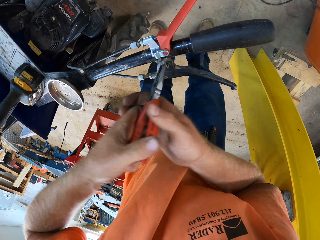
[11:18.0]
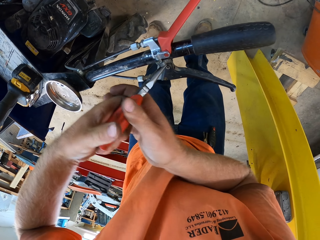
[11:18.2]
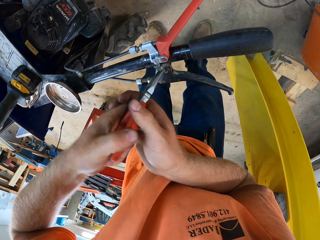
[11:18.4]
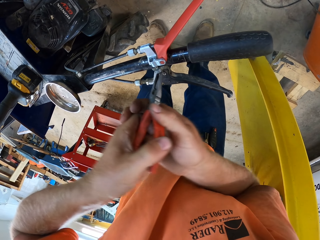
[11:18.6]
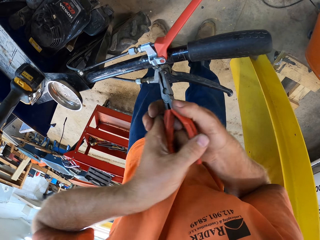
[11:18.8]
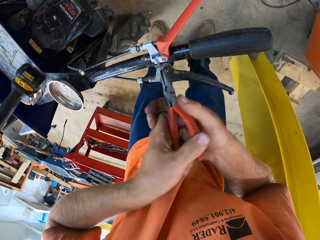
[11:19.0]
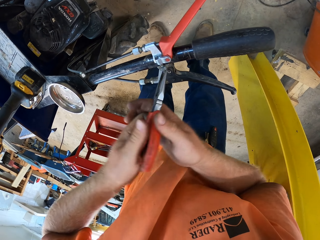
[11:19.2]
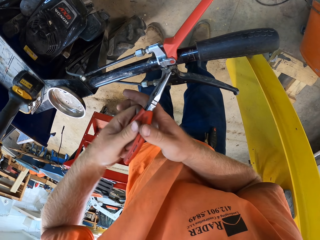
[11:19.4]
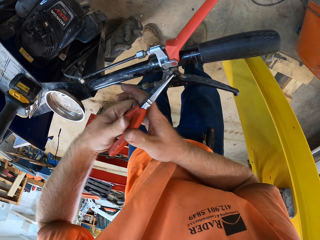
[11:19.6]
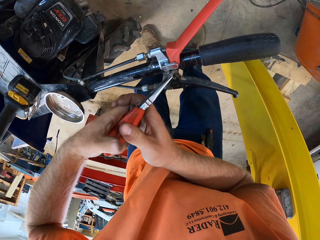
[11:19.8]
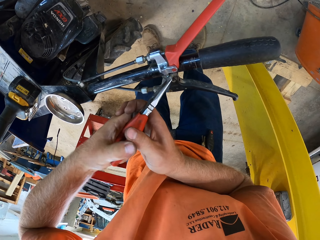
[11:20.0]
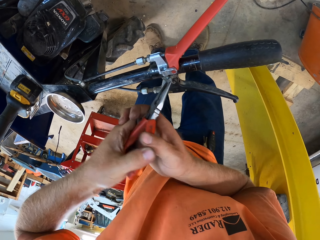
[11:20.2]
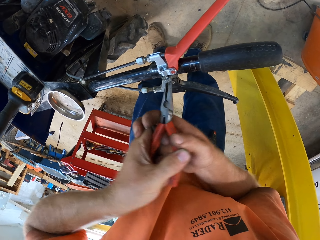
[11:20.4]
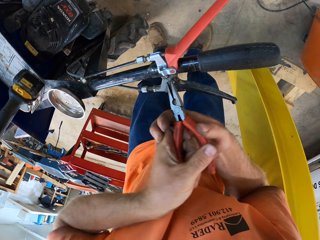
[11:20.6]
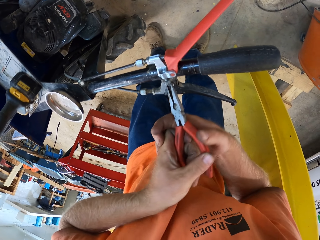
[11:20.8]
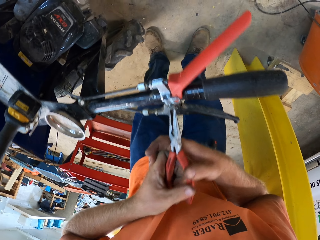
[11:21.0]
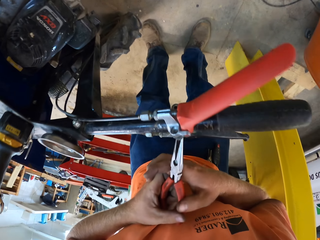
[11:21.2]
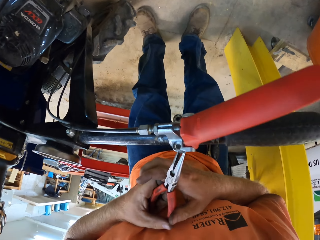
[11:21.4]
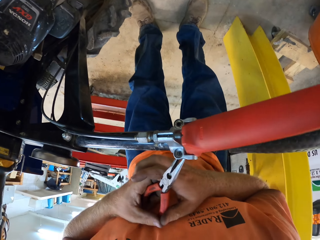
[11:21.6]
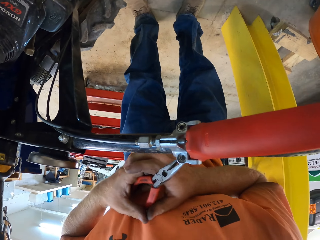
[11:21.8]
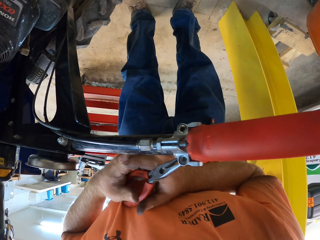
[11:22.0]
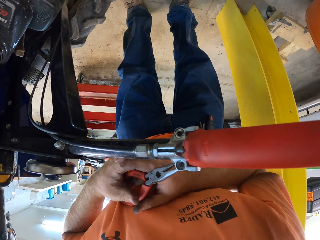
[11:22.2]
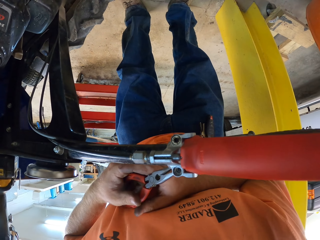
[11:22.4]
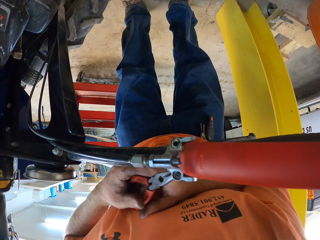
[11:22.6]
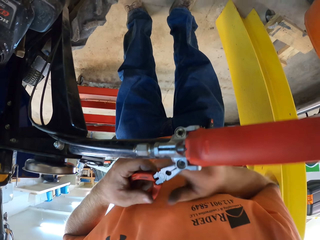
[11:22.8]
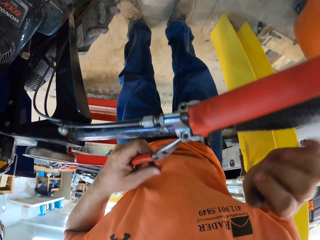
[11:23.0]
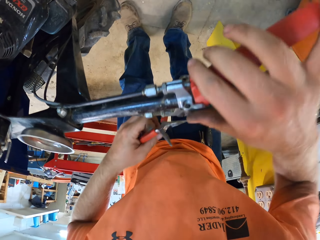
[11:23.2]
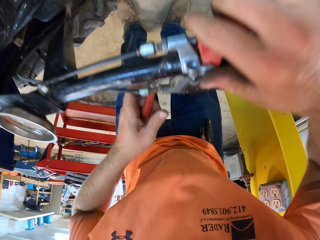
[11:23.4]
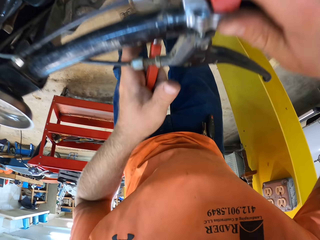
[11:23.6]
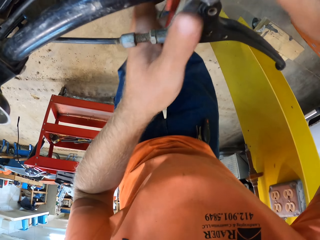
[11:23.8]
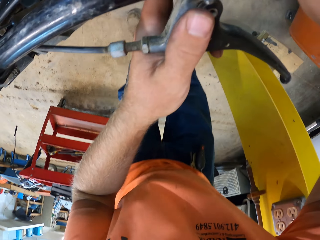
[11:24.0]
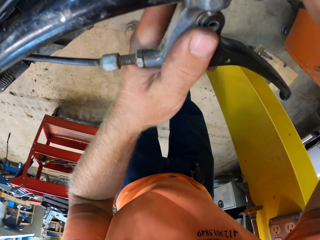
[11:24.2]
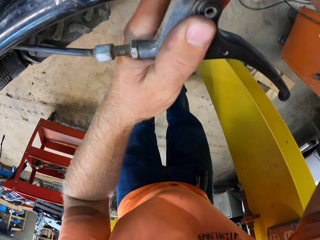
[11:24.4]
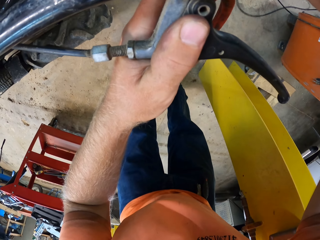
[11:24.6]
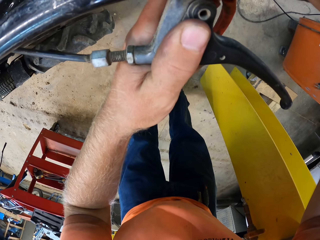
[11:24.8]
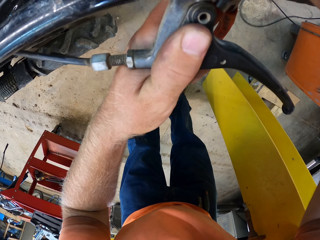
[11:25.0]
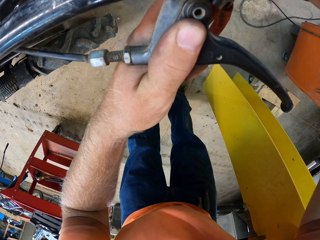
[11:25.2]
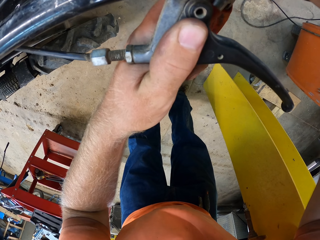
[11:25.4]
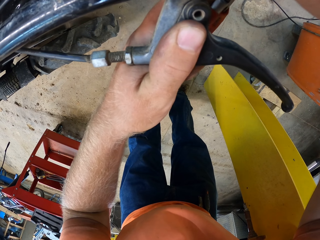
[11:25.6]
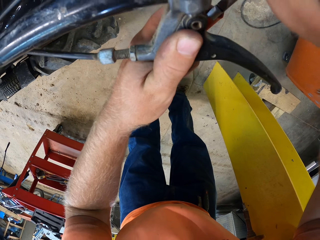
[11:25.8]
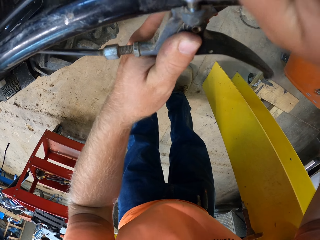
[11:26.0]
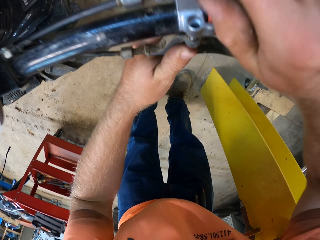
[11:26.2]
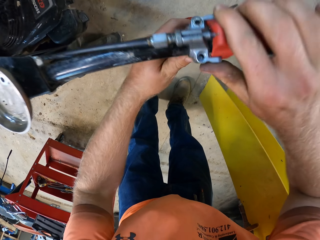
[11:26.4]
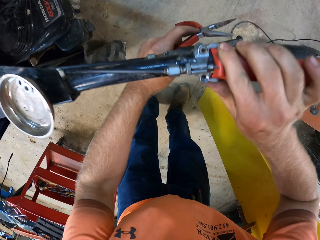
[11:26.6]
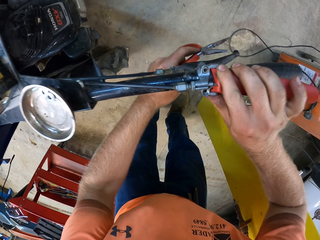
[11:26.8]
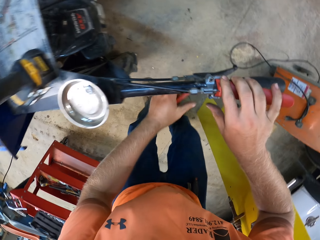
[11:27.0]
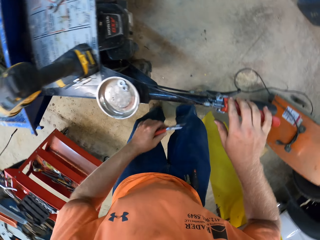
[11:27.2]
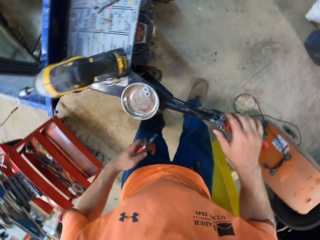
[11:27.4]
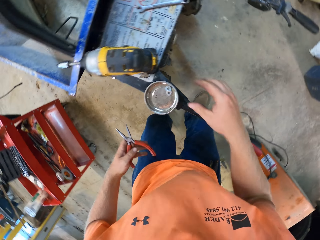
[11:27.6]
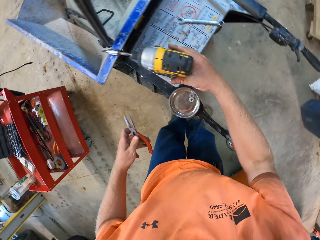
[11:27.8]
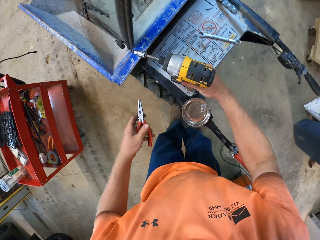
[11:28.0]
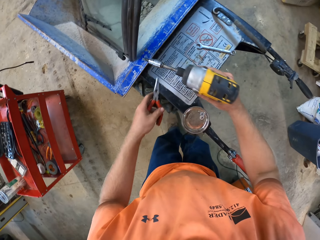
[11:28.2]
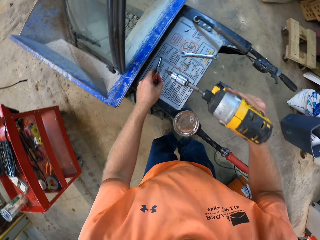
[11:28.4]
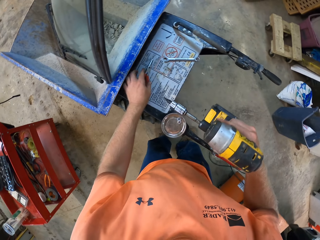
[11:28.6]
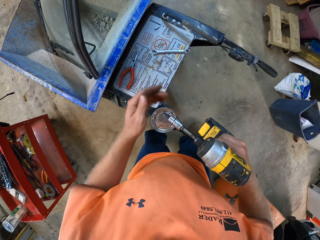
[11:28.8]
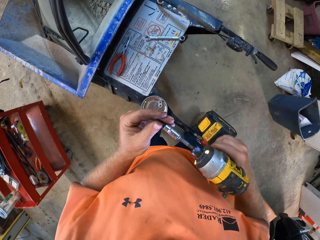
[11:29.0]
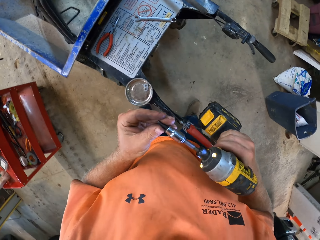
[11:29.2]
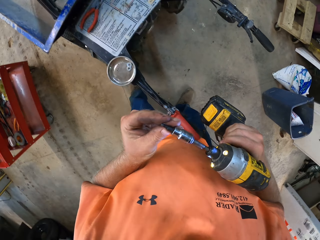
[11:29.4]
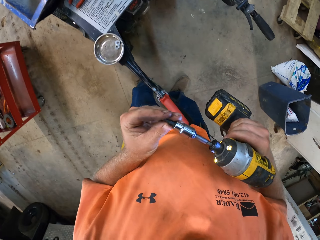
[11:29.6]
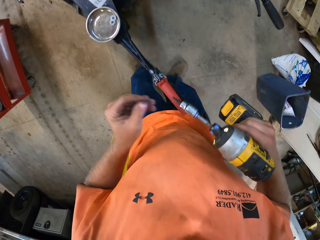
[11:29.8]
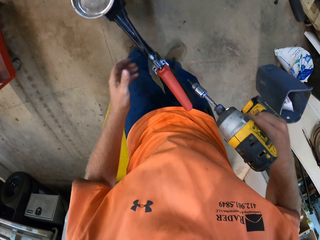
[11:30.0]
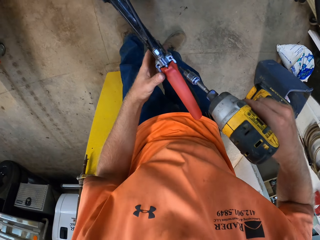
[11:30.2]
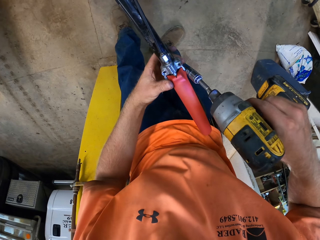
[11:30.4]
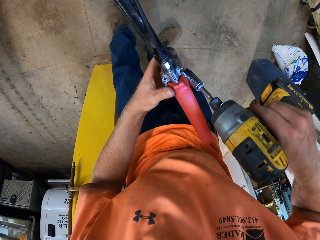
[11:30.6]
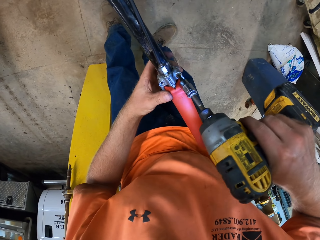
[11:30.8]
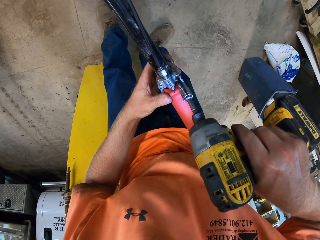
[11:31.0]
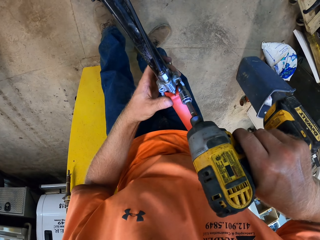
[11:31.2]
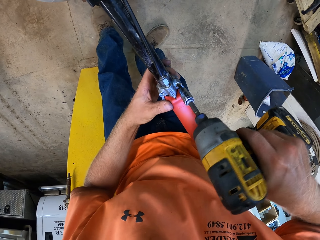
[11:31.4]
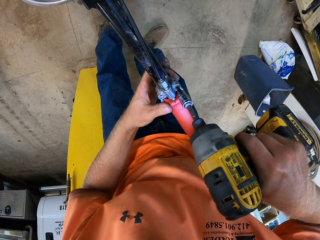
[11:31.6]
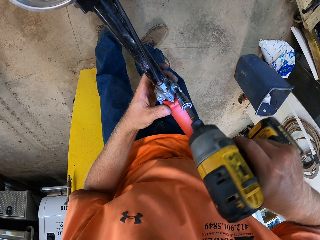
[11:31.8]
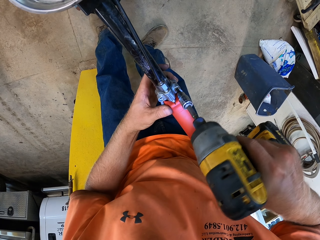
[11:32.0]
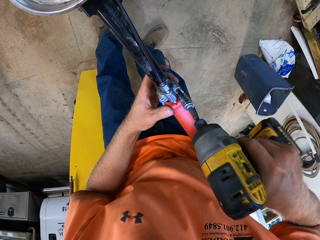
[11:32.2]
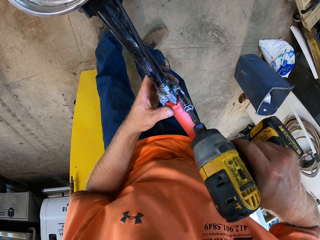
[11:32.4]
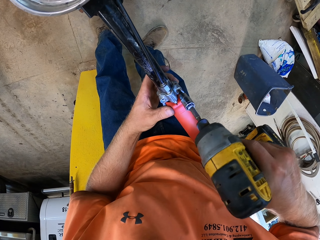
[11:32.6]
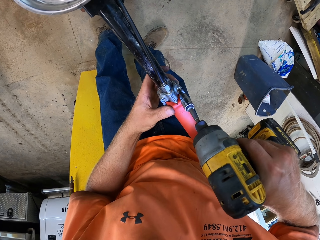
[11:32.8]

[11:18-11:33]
The camera wearer adjusts the handle of the lawn mower with both hands. He picks up a drill driver or spanner gun from the lawn mower with his right hand. He drops the plier on the lawn mower with his left hand. He holds the spanner gun. He adjusts a metal of the drill driver with his left hand. He holds the handle of the lawn mower with his left hand. He screws the handle of the lawn mower with the drill driver in his right hand.

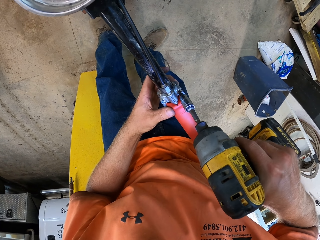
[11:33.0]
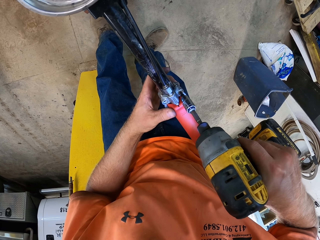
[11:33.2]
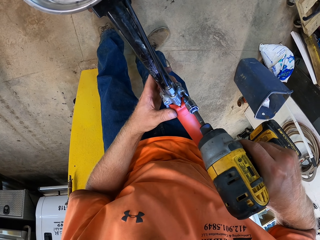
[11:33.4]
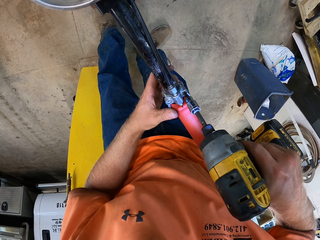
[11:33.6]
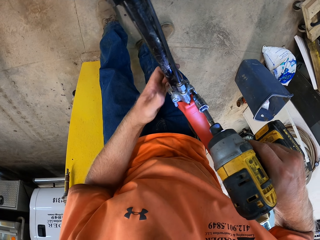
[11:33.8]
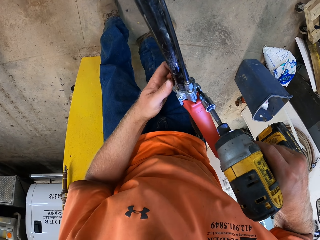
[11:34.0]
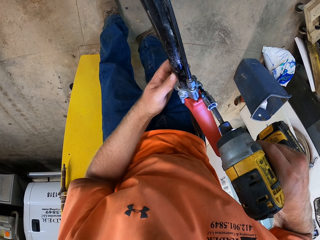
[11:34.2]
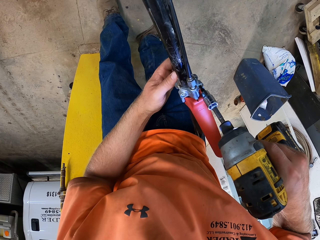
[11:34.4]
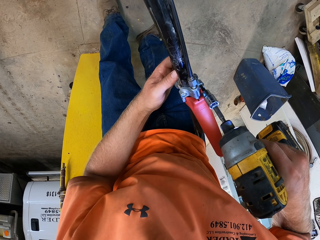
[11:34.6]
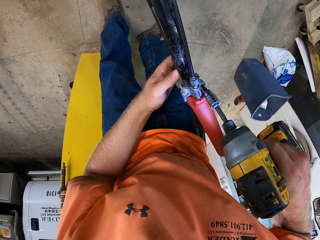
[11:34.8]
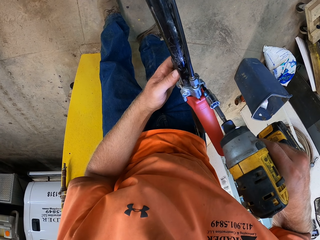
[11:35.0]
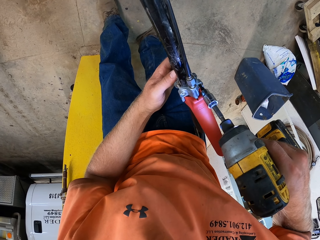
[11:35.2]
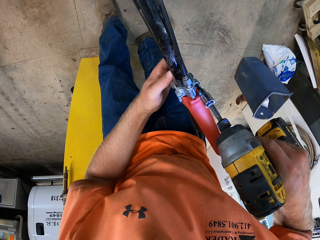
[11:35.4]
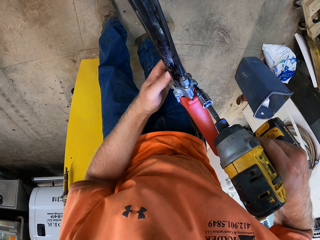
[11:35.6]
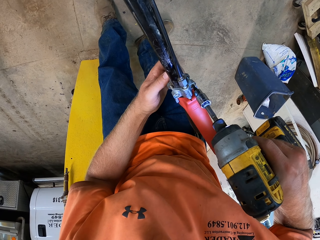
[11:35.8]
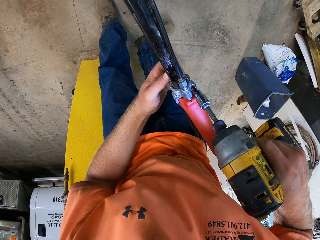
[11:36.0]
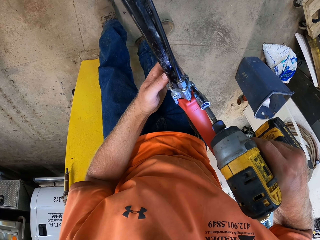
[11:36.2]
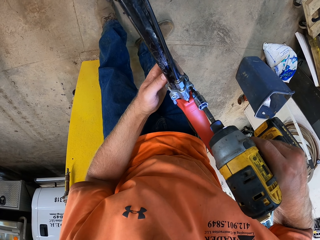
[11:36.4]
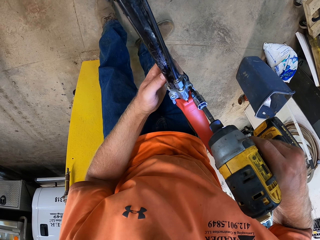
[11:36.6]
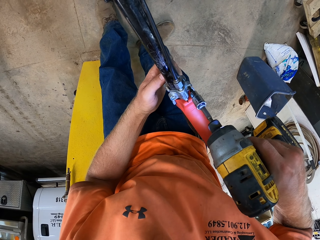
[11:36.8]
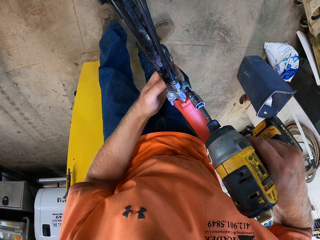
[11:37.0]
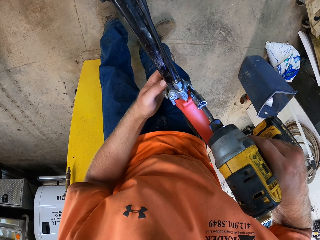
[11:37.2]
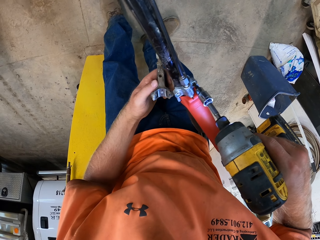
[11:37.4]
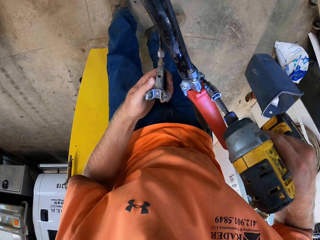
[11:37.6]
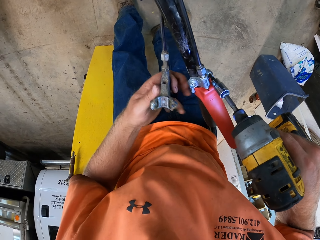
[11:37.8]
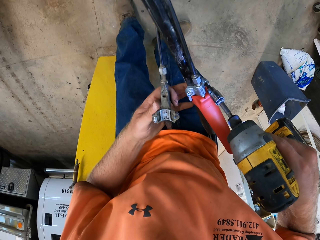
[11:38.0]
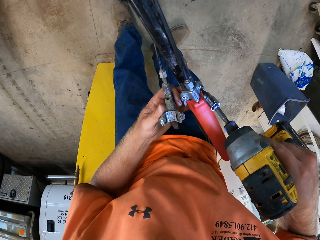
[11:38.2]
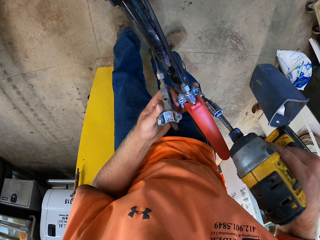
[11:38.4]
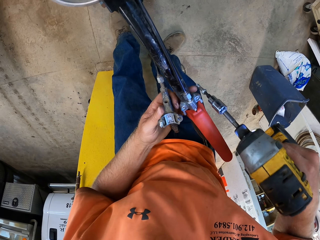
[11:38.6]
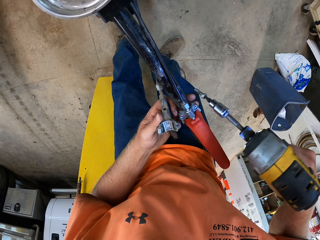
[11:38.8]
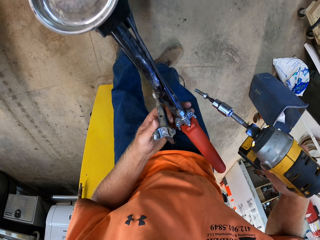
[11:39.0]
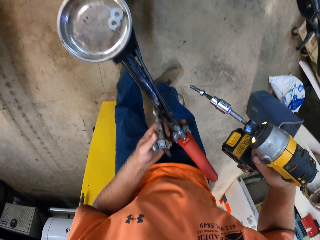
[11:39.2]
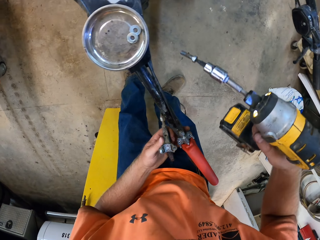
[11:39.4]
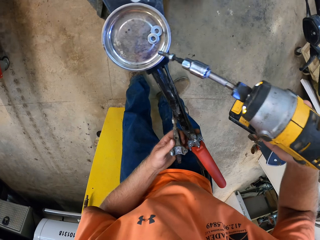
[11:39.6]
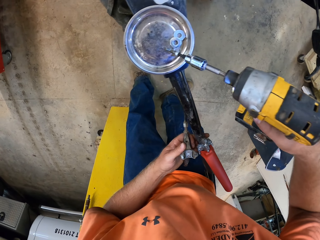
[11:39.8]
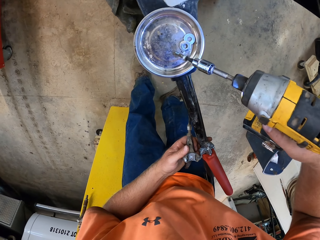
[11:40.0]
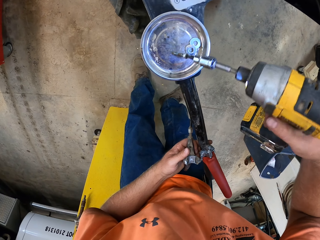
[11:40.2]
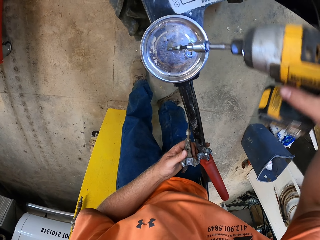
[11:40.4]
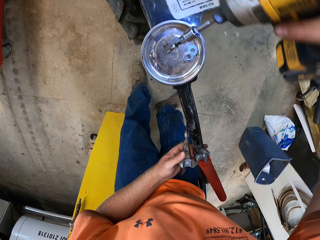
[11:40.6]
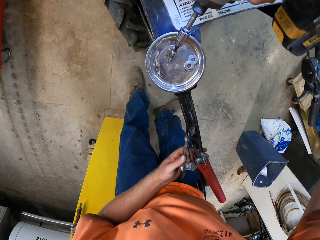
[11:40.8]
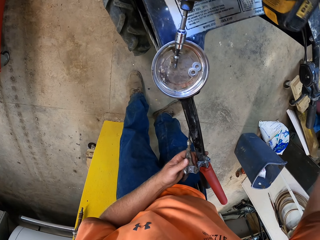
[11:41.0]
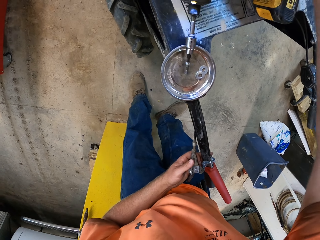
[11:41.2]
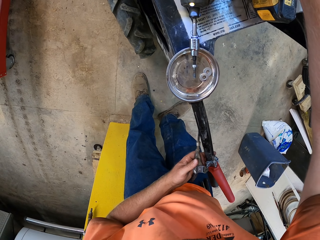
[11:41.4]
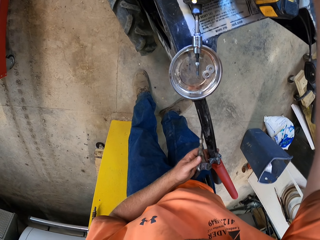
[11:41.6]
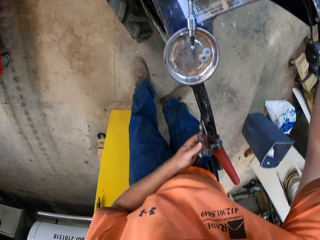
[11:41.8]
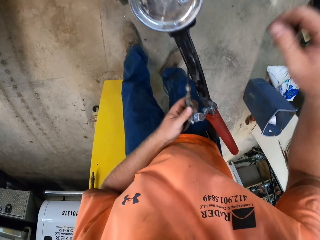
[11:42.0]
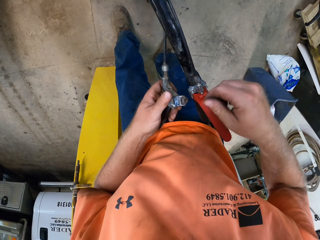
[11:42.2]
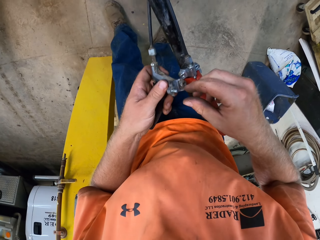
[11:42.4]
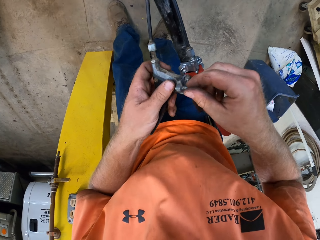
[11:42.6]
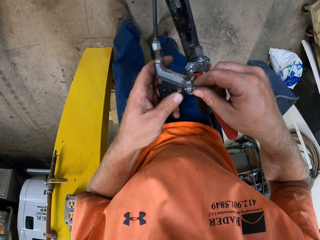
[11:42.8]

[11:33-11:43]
The camera wearer adjusts the handle of the lawn mower with his left hand. He drops the drill driver on the lawn mower with his right hand.
